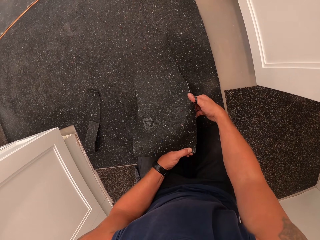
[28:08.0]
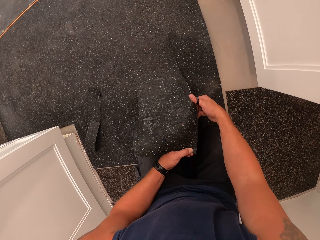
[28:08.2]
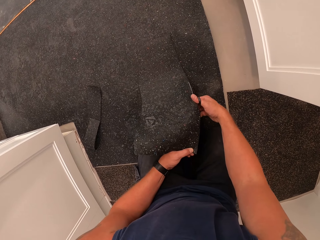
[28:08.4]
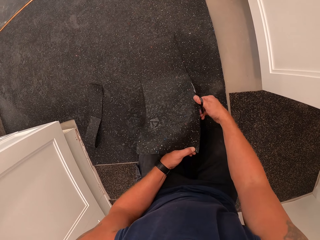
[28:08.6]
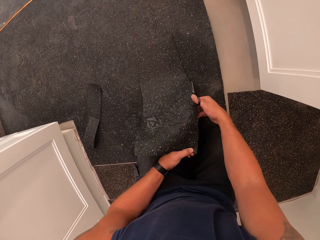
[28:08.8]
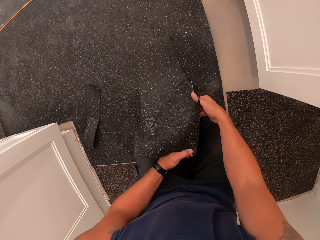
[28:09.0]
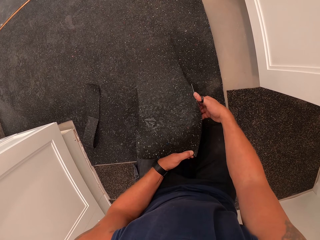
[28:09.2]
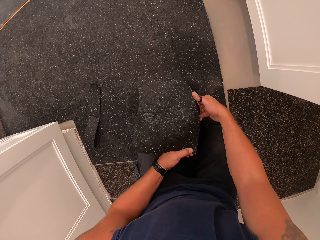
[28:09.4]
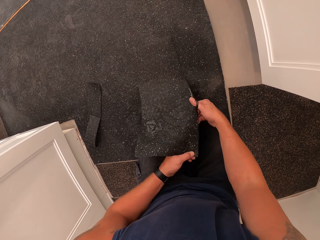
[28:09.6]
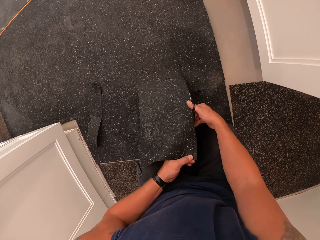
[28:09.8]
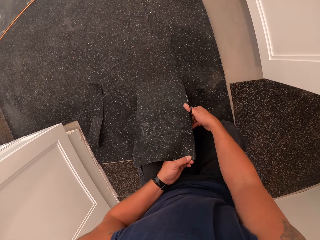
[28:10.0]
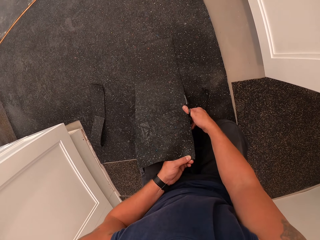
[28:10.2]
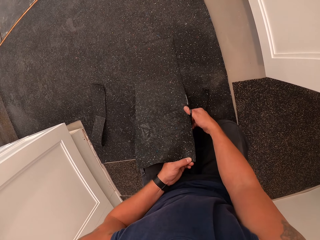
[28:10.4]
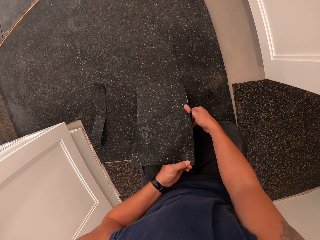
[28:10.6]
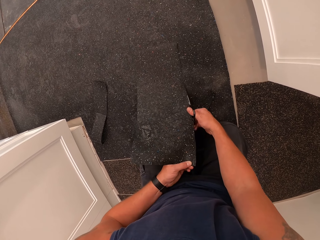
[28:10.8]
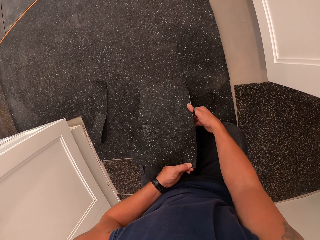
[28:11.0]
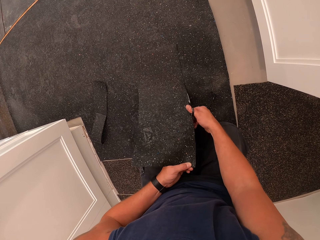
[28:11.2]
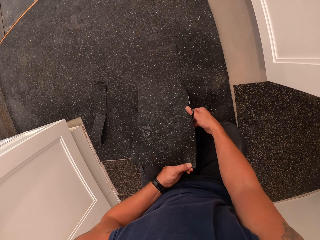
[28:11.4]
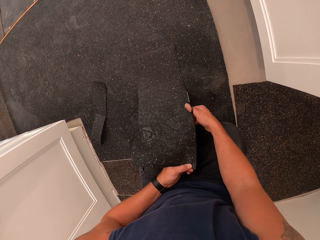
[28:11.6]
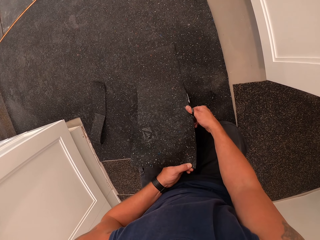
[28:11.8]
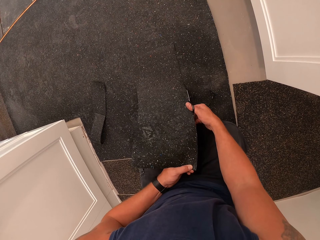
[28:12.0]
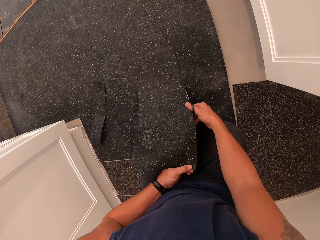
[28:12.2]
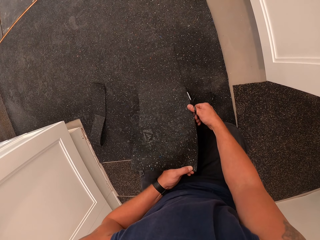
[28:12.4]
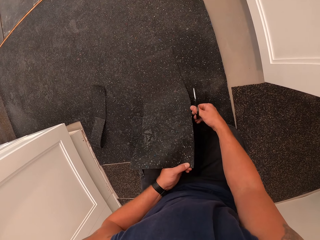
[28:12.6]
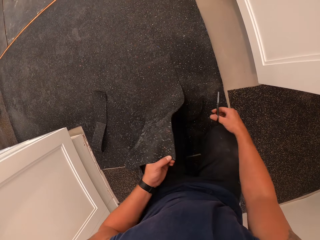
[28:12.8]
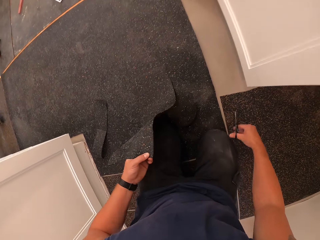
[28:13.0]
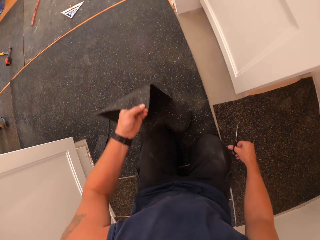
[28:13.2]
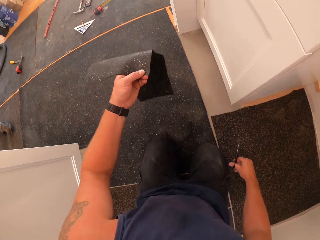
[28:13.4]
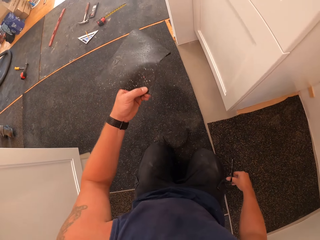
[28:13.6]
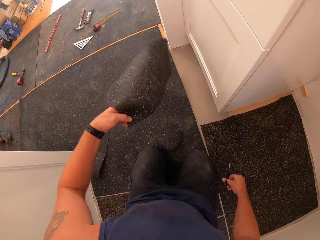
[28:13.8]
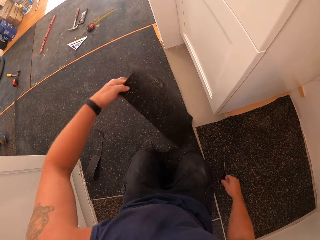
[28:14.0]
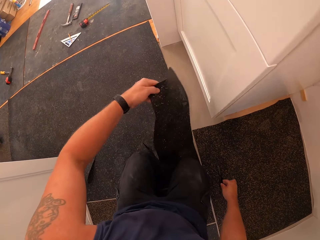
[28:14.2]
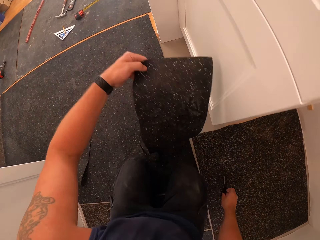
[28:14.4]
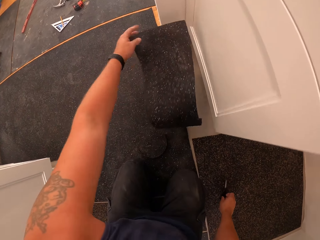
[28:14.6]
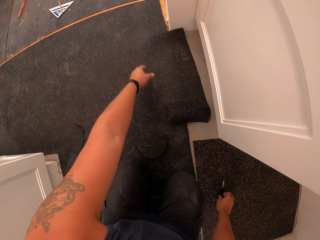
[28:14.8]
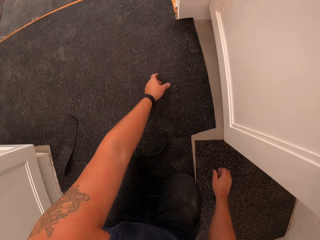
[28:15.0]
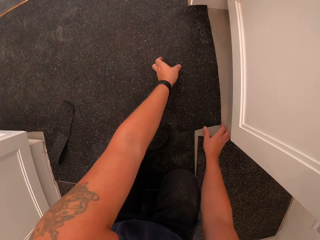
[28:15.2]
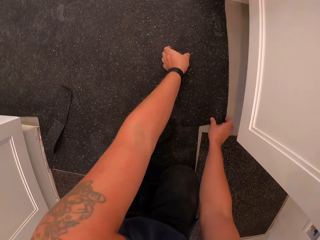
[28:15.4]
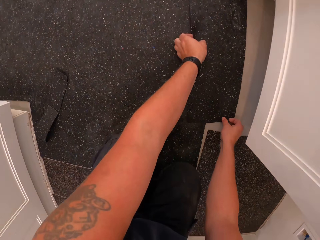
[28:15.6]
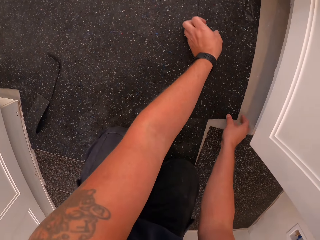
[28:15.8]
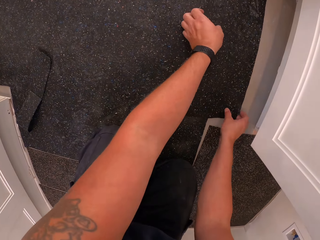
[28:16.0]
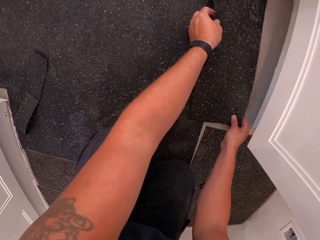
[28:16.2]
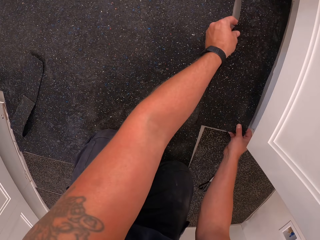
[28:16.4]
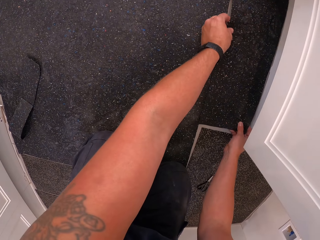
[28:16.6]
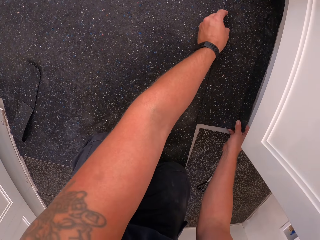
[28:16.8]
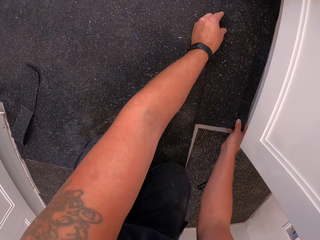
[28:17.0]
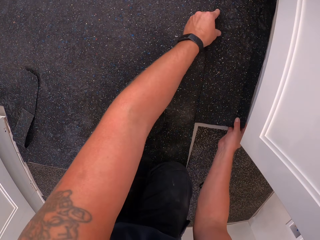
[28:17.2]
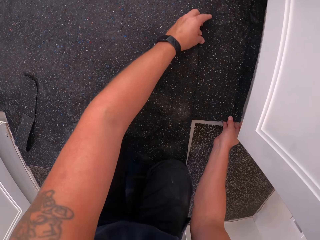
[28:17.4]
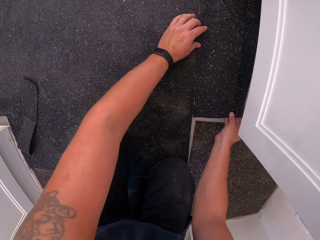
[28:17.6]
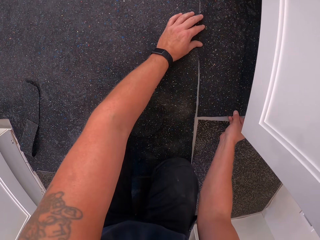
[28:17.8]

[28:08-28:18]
The camera wearer places the rug on the door step. They drop the floor cover on the floor, drop the pair of scissors on the floor, and adjust the floor cover.

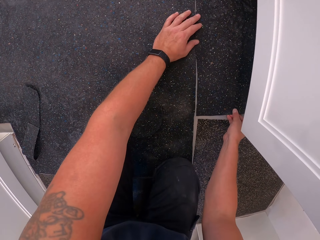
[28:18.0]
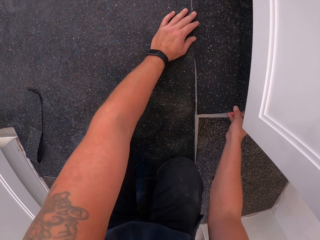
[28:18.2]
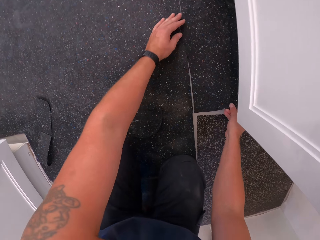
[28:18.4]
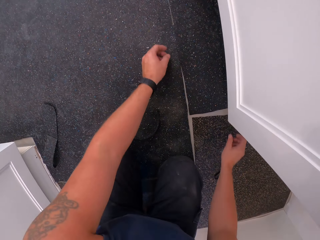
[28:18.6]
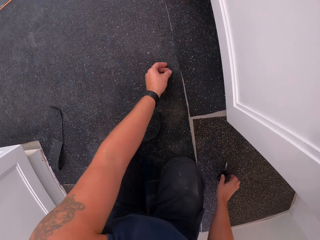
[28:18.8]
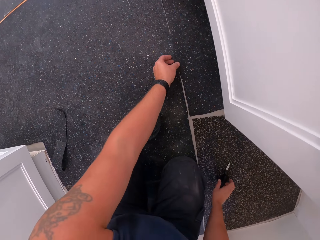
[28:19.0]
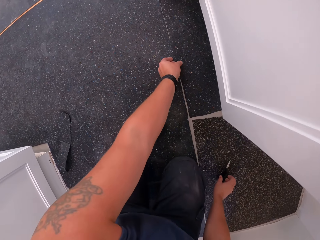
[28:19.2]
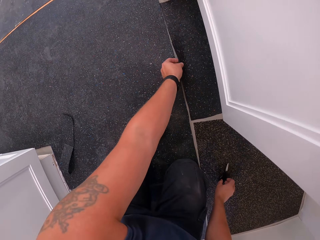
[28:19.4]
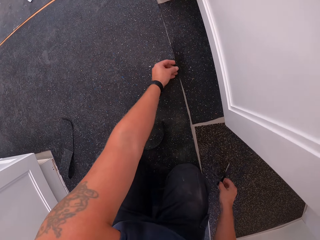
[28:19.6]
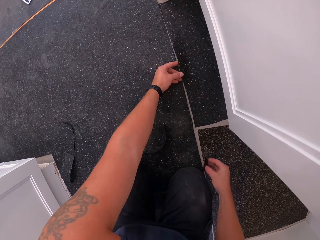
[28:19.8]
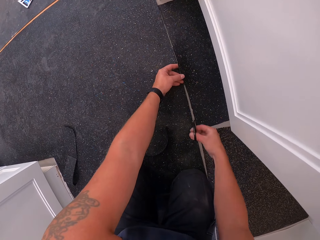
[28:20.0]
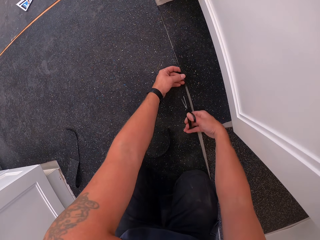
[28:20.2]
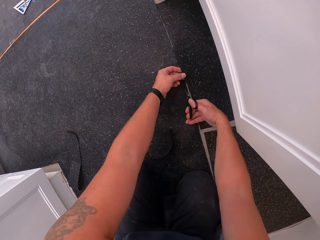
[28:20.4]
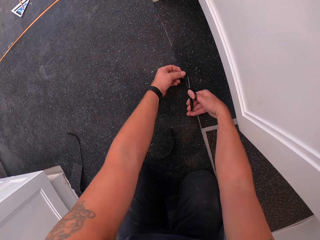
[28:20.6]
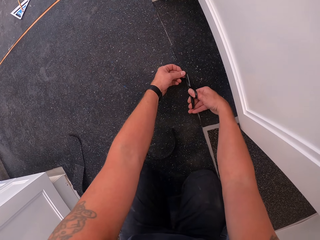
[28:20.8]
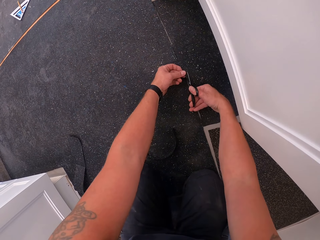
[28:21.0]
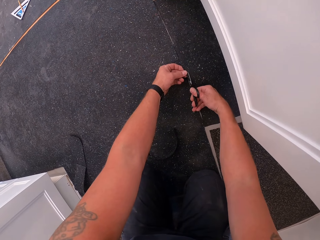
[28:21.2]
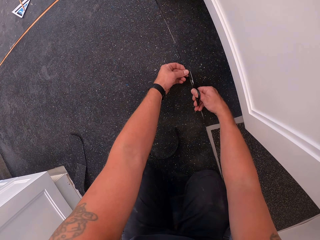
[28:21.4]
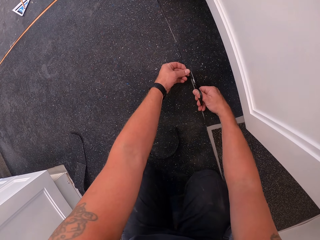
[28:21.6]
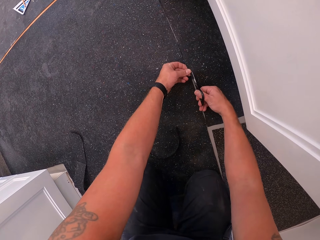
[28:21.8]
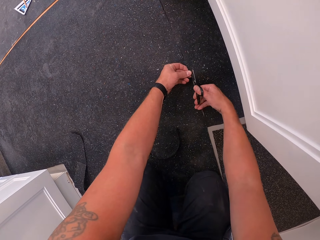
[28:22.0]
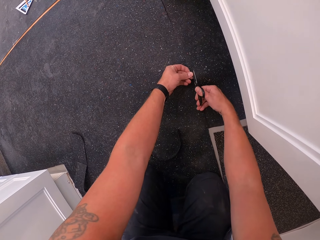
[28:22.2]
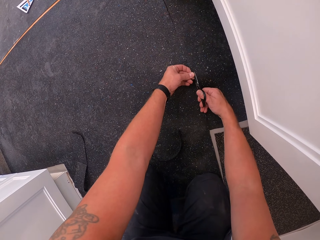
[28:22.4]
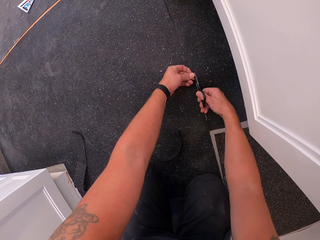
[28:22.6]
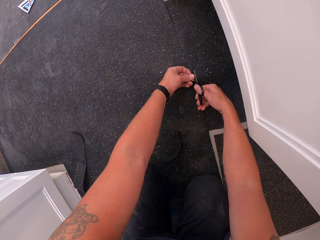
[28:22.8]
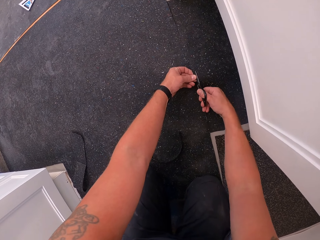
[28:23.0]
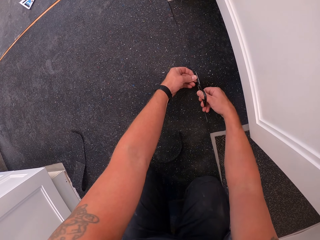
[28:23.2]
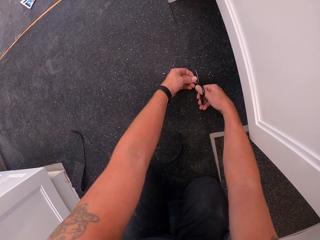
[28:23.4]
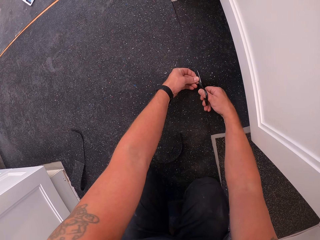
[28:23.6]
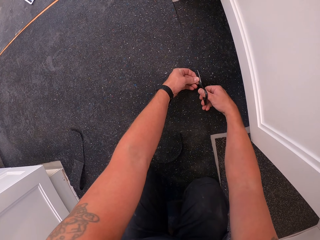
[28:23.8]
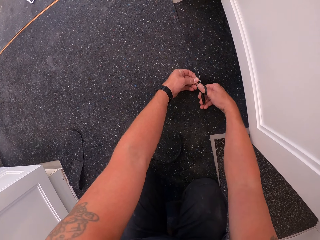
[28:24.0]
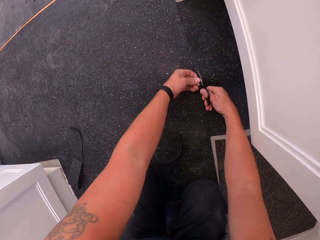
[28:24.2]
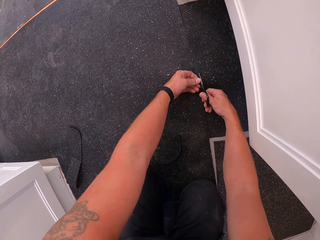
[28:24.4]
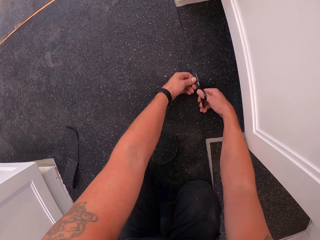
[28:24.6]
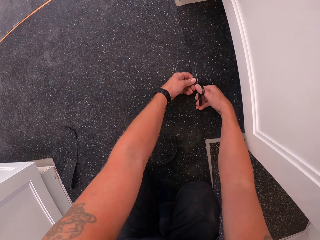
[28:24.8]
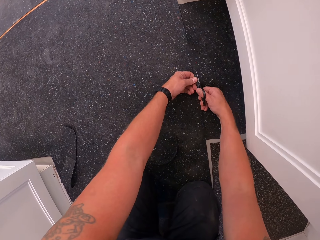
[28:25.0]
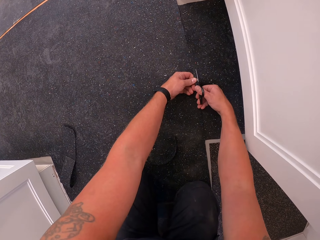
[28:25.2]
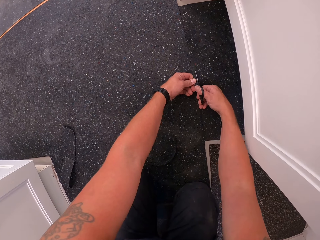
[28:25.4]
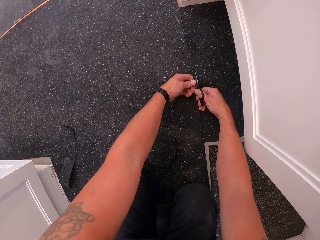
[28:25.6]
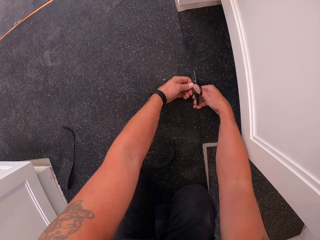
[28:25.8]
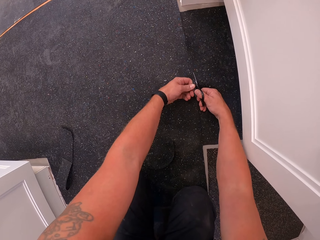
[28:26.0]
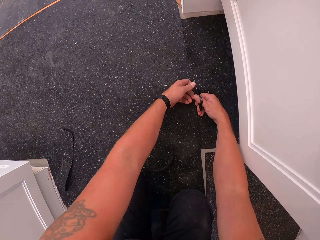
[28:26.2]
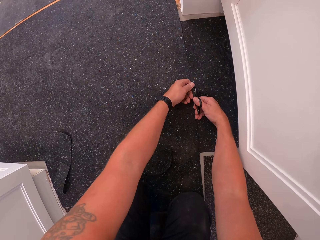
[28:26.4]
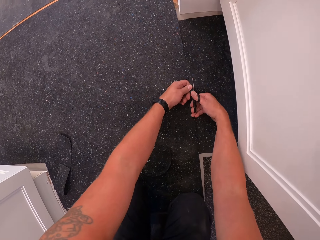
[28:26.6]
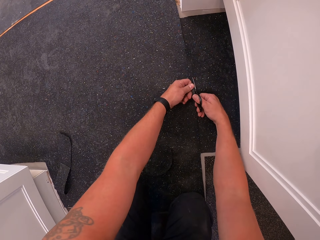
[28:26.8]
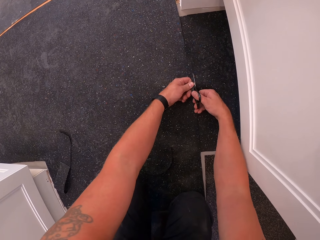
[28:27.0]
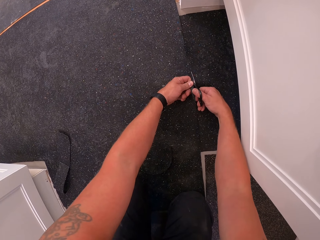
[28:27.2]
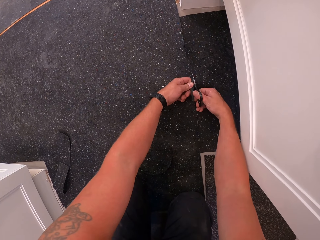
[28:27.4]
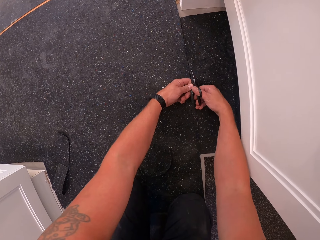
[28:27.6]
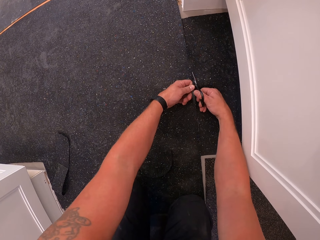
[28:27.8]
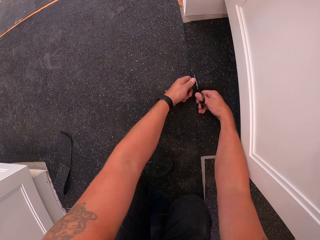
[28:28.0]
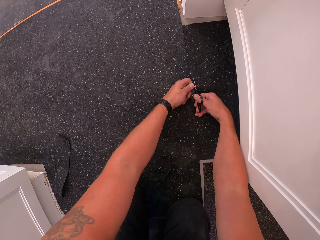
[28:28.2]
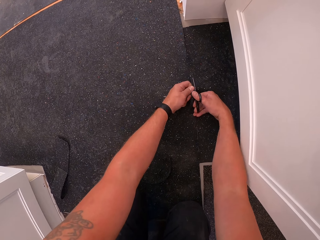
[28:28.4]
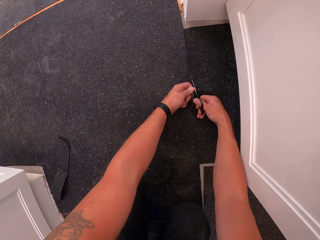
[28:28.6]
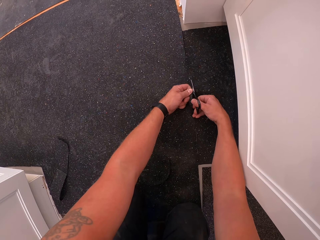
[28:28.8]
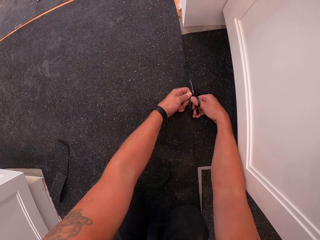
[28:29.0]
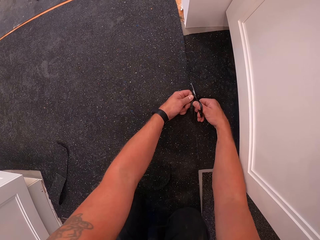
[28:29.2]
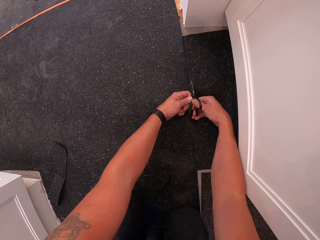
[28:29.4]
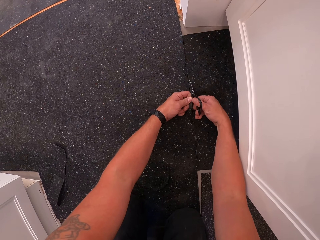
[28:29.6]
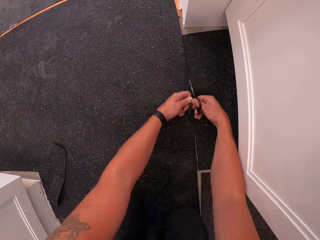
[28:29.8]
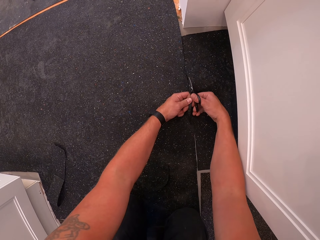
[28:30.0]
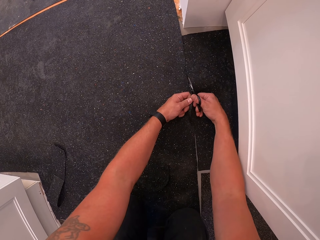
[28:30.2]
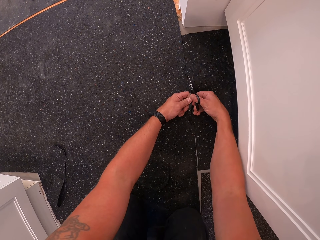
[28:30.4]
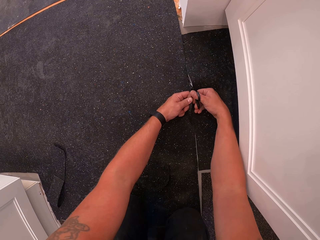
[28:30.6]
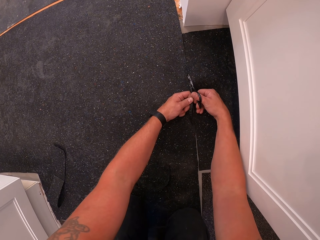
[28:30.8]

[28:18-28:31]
The camera wearer picks up the pair of scissors from the floor with the right hand. They trim the floor cover with the pair of scissors.
